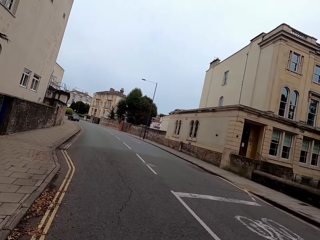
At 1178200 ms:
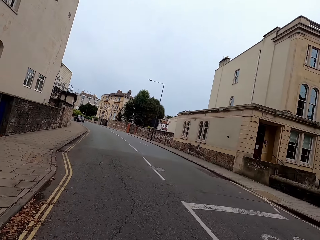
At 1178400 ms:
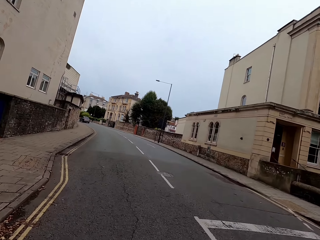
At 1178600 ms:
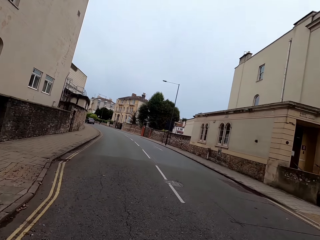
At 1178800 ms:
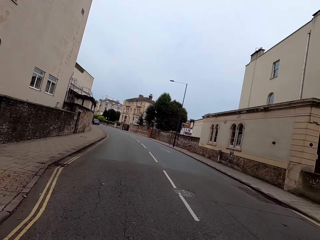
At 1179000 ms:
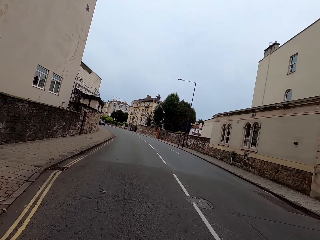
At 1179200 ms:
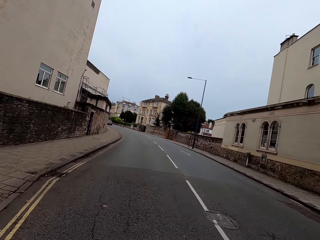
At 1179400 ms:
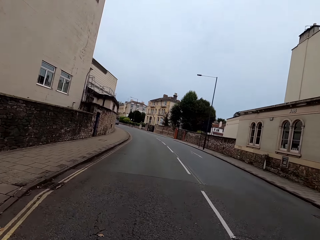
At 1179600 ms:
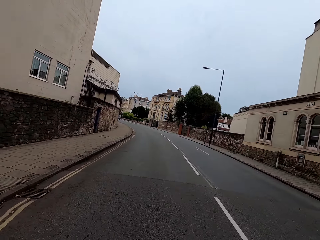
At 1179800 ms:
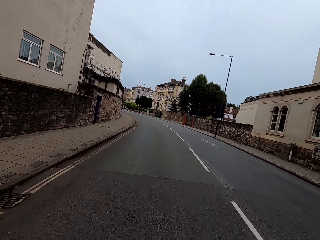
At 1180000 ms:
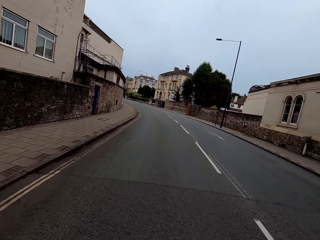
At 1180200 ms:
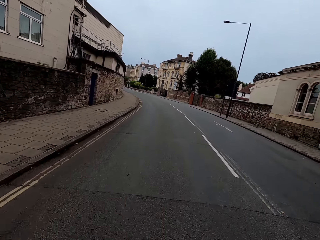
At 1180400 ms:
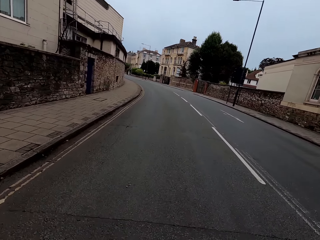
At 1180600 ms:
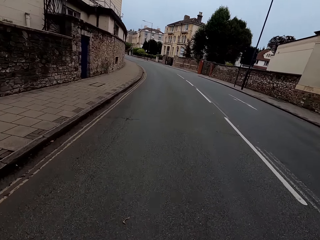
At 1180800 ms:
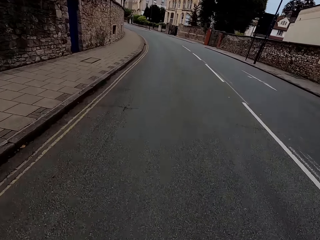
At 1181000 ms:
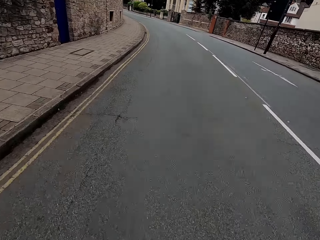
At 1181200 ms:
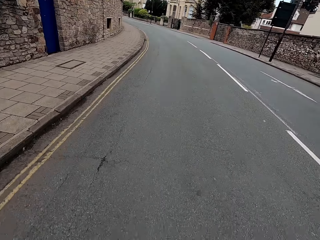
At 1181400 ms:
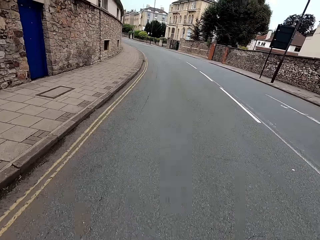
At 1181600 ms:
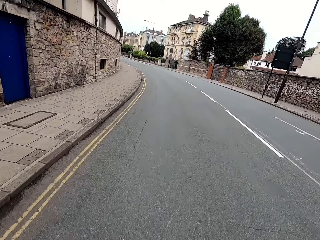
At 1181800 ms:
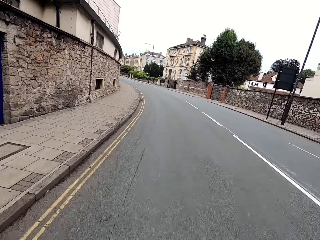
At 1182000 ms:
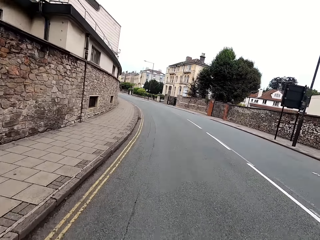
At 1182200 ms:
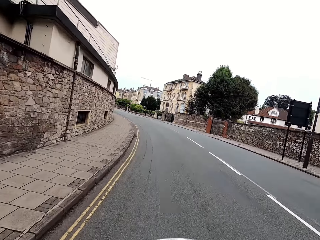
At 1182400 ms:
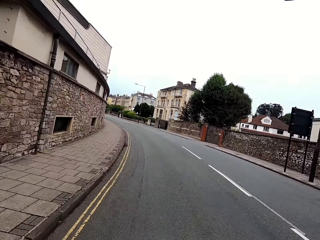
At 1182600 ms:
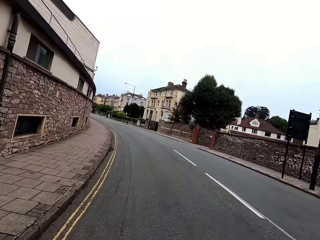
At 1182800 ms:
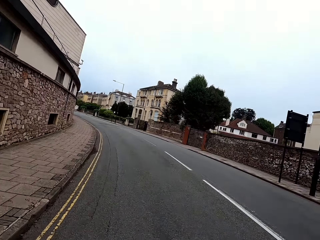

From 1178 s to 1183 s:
The camera wearer rides a bike on the road and turns left on the road.

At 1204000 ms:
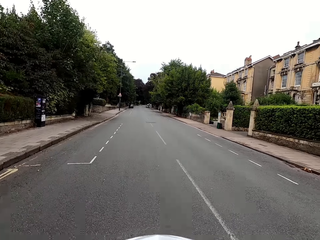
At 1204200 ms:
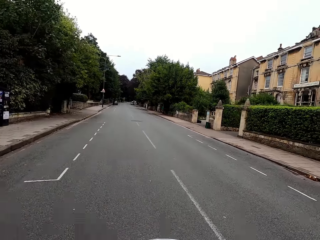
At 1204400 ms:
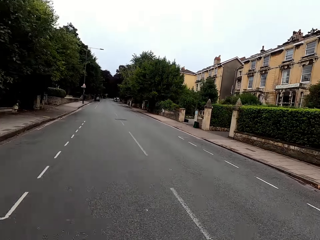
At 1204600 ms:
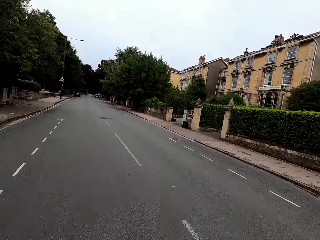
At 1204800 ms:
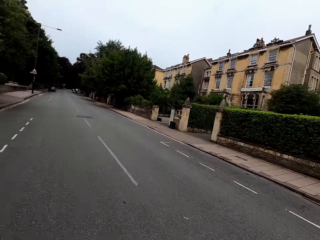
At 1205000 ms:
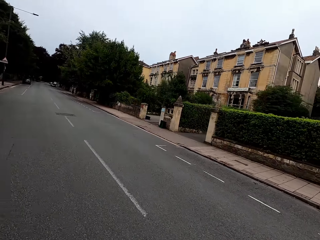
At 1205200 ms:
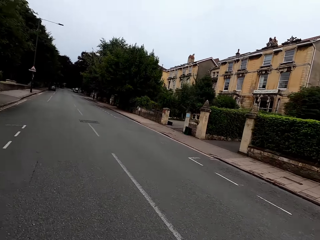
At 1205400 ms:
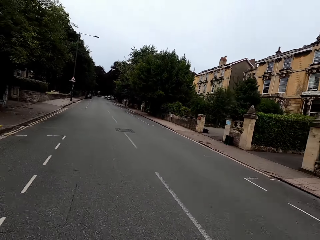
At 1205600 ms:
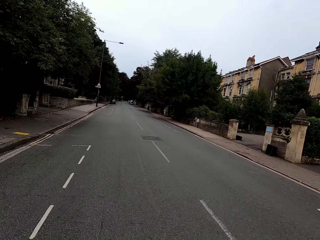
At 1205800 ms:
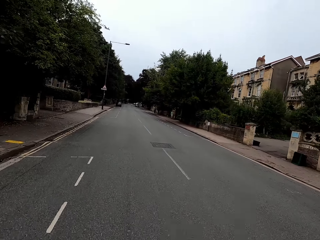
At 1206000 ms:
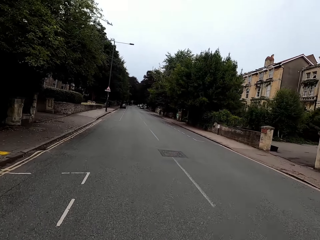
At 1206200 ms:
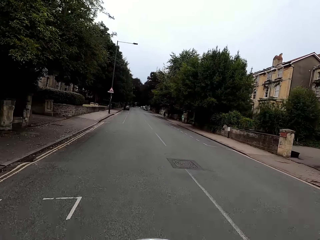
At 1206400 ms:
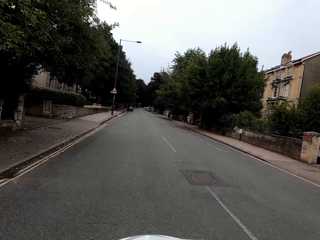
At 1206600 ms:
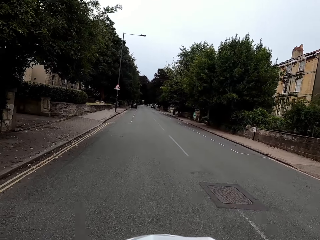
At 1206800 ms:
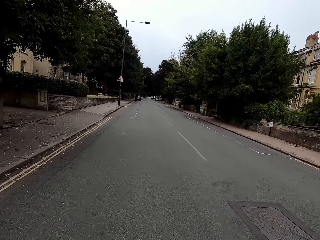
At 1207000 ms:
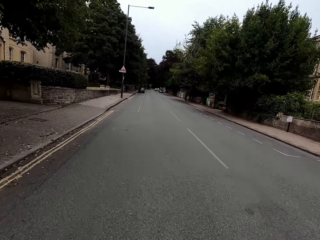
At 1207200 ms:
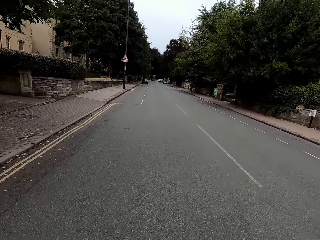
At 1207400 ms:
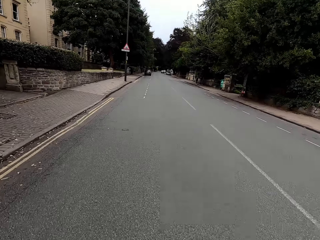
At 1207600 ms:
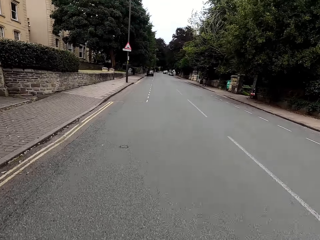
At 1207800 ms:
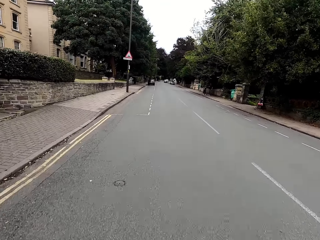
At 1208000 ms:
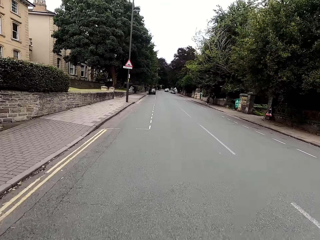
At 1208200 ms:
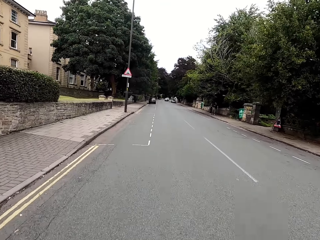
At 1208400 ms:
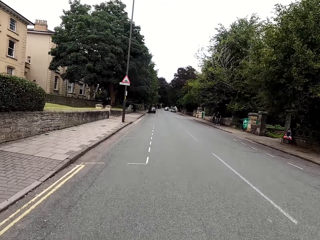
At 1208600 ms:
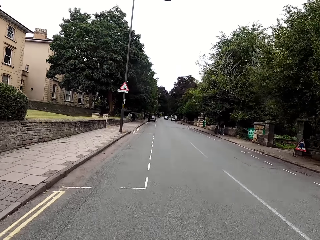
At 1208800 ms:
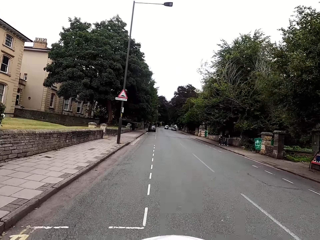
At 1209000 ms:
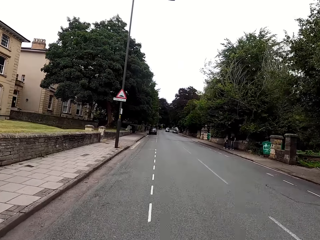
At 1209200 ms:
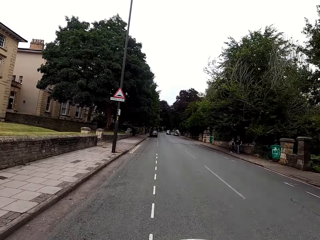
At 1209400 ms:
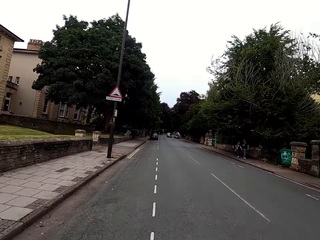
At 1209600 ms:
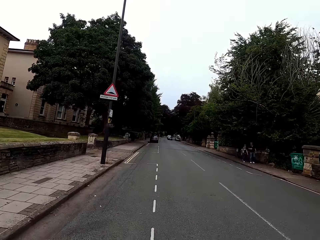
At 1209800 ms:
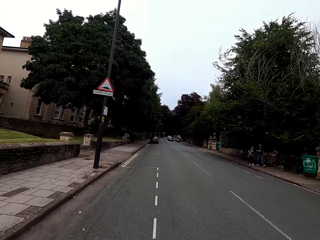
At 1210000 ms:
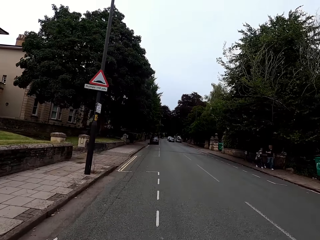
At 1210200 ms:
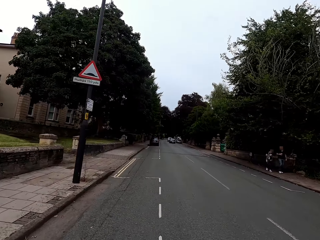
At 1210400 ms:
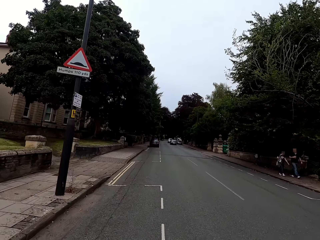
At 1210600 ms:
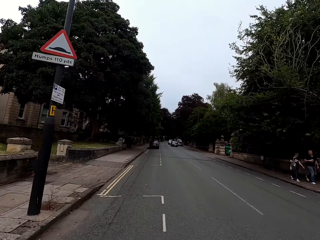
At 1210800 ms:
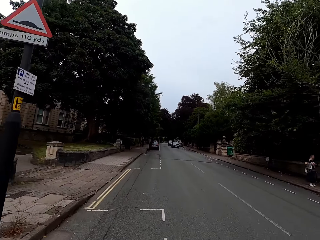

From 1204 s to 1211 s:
The camera wearer rides a bike on the road and looks around.

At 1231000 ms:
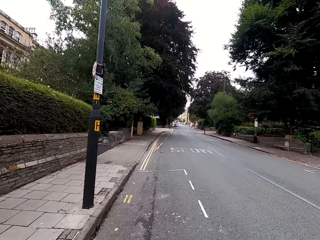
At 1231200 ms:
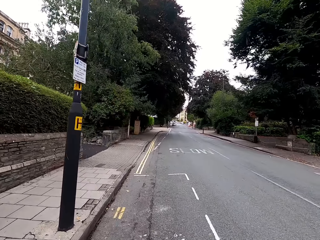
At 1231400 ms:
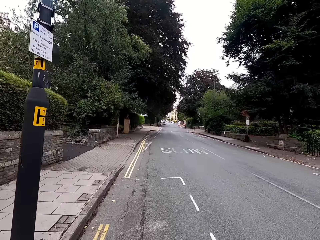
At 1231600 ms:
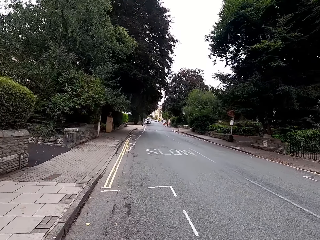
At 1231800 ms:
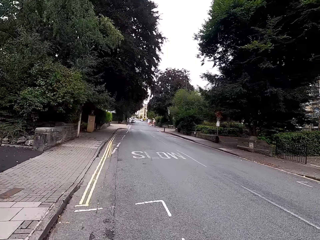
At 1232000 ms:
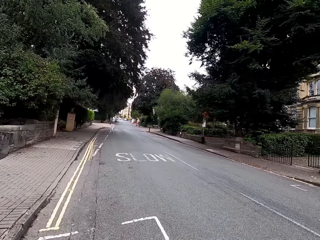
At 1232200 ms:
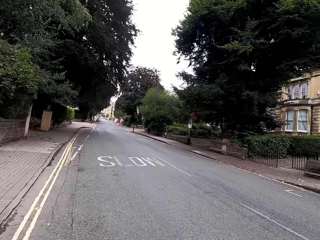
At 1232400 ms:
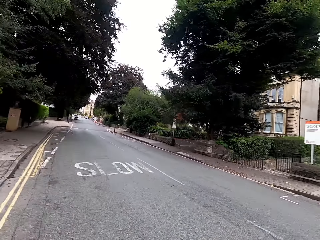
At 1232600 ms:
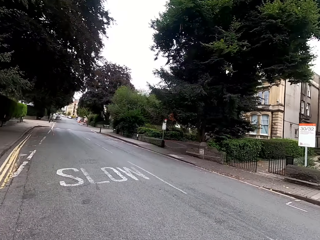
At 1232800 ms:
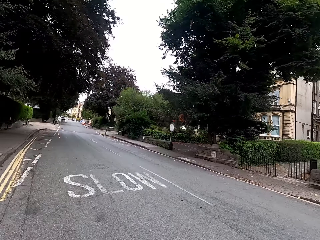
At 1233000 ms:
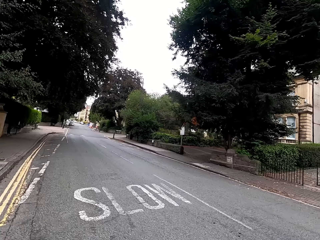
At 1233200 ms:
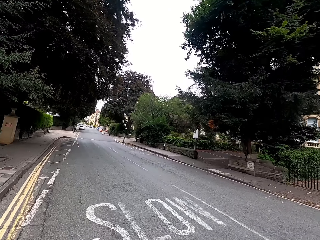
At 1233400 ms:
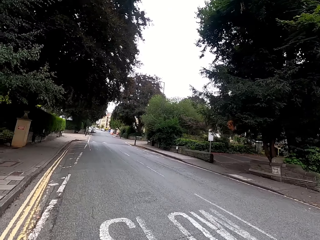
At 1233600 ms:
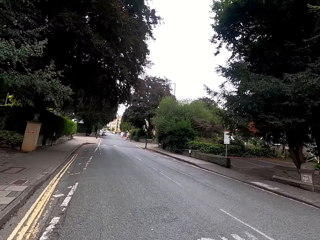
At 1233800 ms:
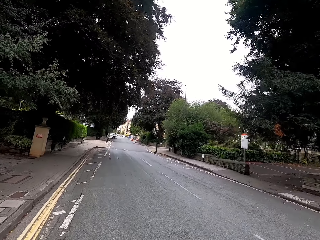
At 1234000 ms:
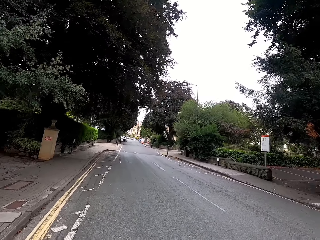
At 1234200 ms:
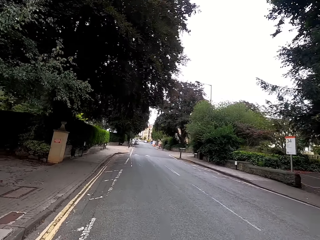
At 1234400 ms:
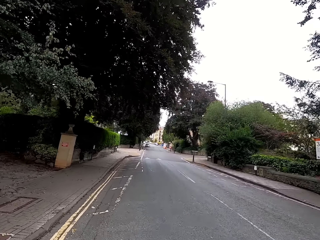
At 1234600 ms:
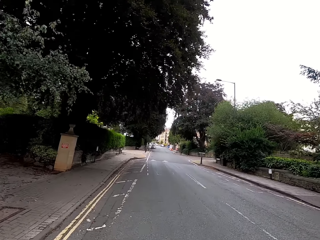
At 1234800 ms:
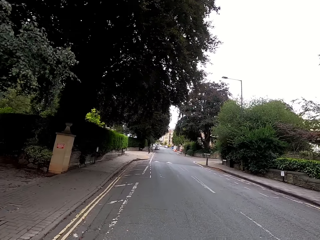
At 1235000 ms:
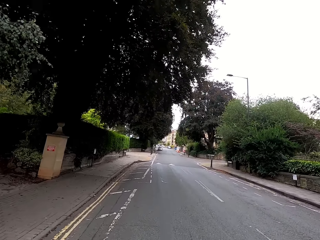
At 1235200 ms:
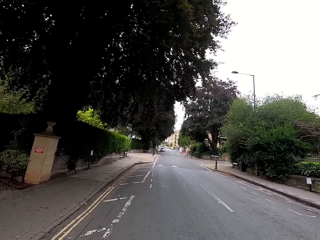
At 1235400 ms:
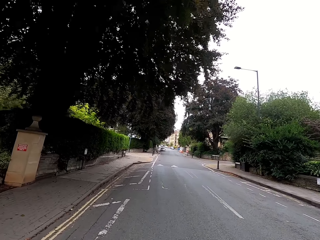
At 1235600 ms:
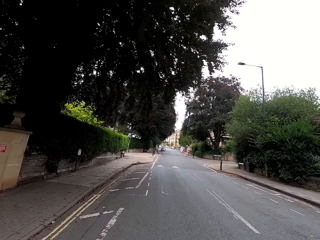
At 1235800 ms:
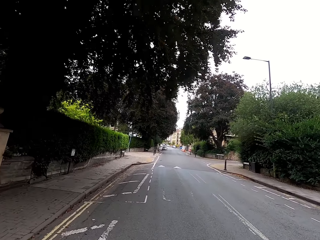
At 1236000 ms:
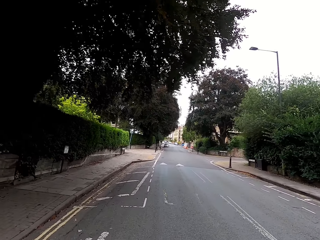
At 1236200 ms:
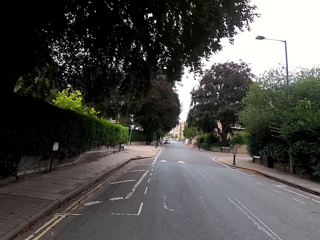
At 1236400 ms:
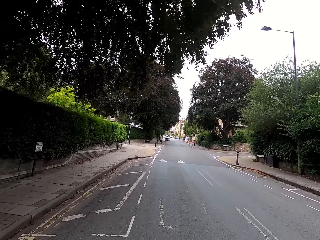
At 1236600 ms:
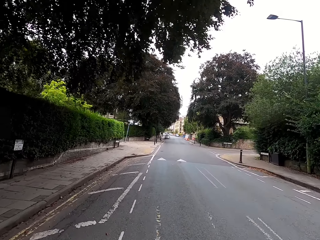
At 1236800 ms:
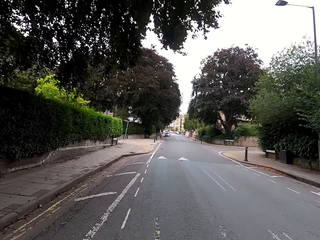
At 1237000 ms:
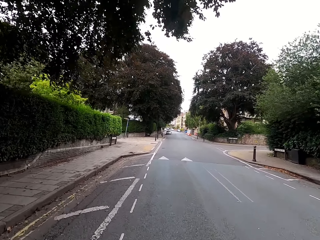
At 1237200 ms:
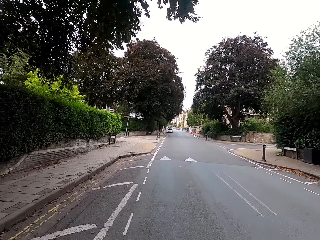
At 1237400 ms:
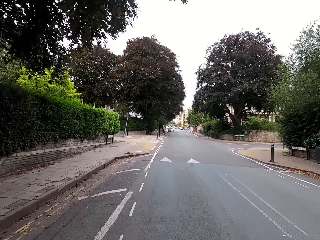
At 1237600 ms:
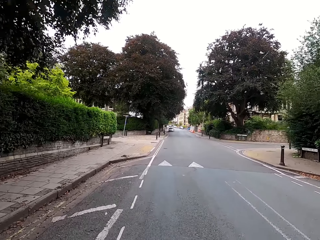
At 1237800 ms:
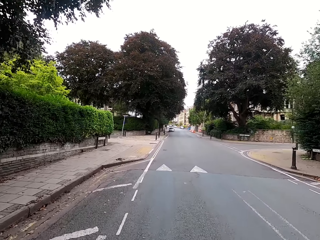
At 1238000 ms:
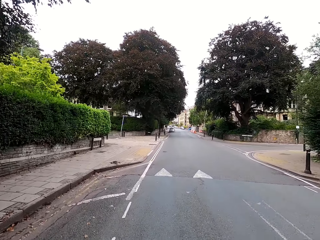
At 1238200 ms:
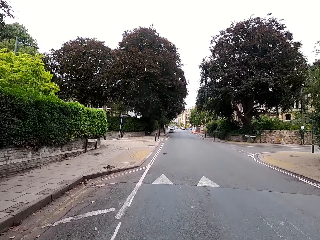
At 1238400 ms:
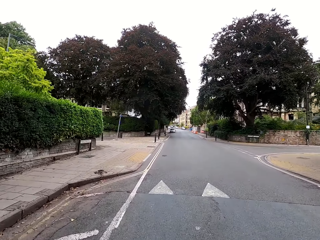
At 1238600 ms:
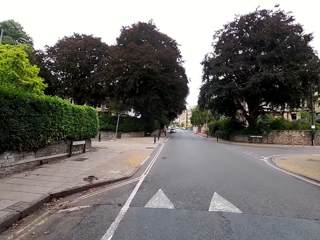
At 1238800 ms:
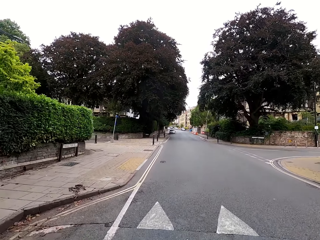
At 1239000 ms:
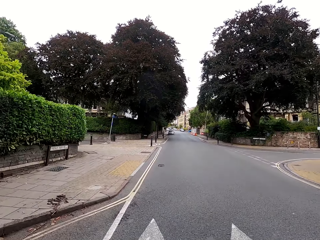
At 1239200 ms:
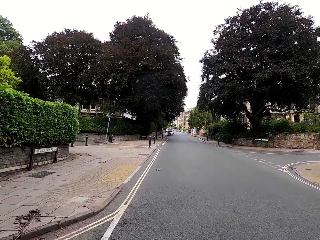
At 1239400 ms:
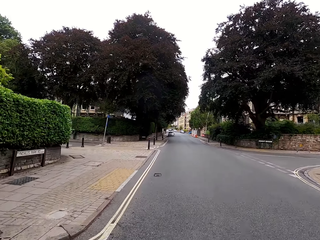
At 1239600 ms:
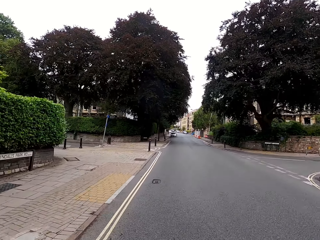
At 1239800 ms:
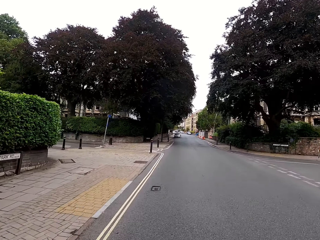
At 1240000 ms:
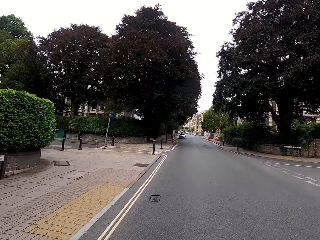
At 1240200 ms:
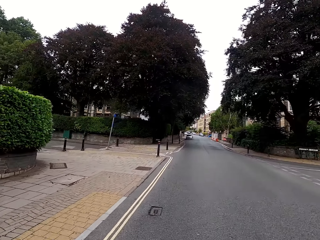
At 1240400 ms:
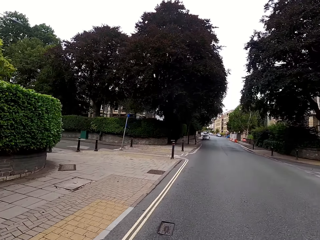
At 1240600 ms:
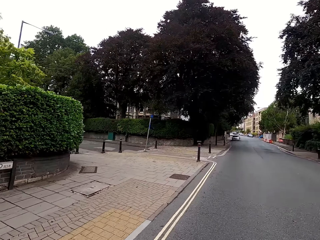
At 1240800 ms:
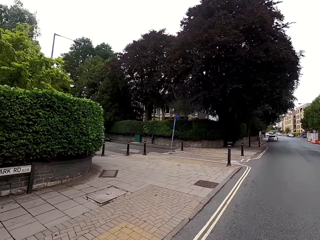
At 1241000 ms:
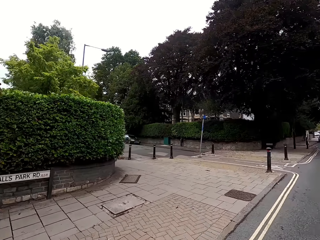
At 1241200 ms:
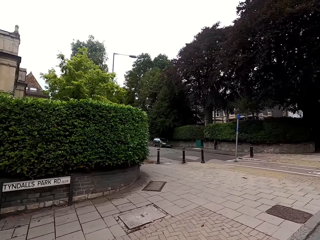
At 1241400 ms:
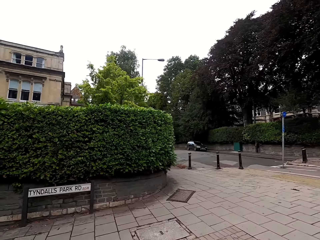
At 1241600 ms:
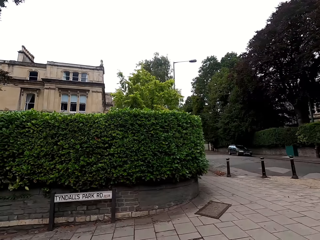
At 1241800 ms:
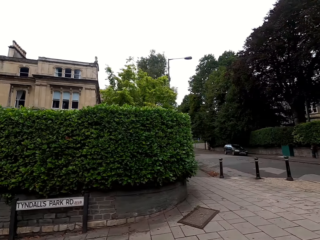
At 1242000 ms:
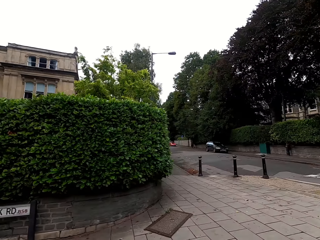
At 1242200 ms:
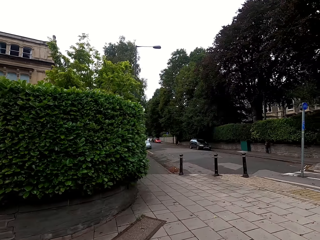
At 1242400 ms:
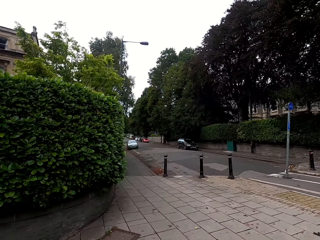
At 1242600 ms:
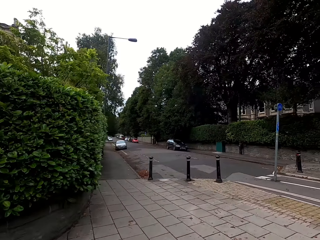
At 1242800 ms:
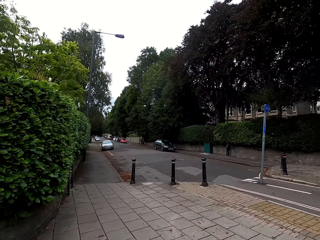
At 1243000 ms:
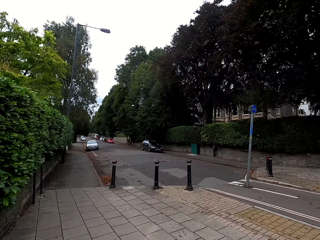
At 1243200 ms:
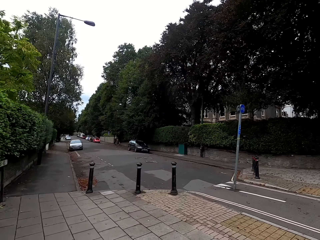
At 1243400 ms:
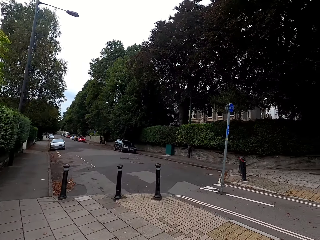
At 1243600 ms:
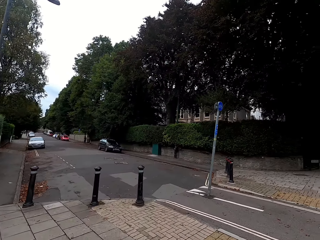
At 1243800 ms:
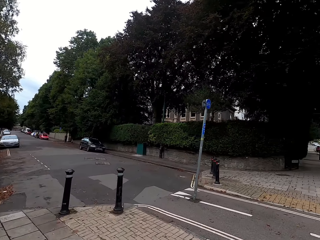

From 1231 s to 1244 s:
The camera wearer looks around. They ride a bike on the road. They ride the bike on the road again. They look around.
